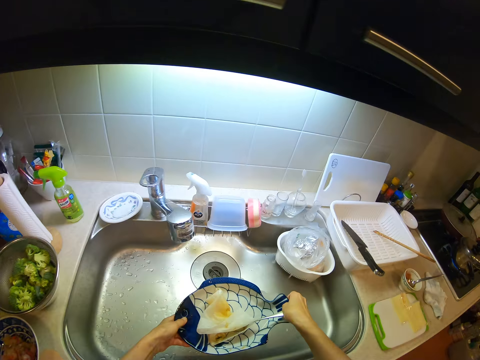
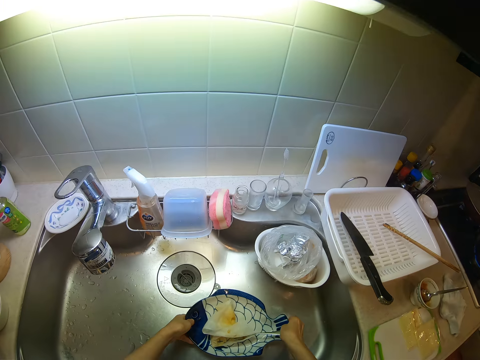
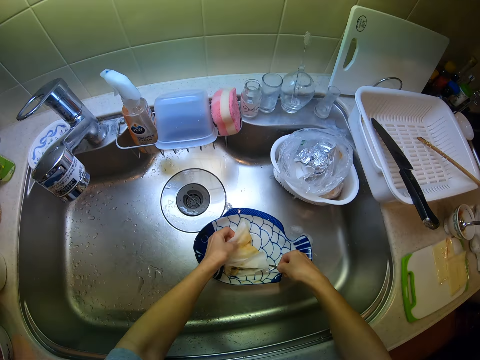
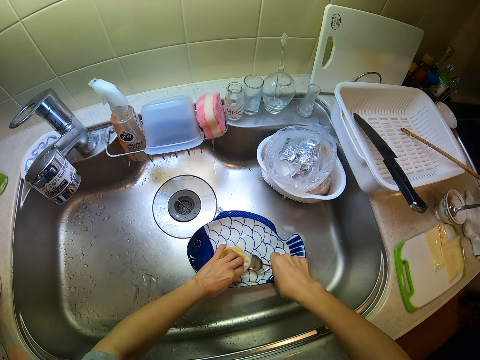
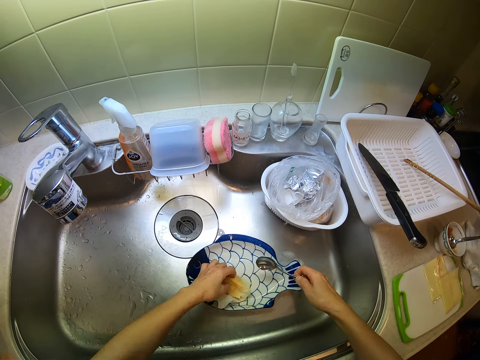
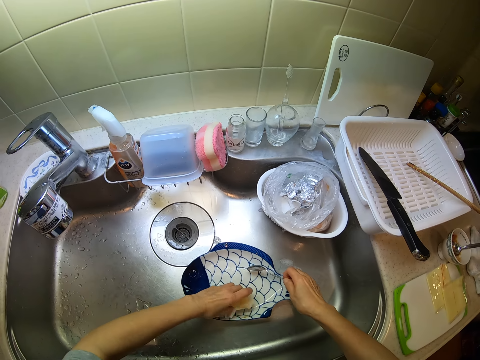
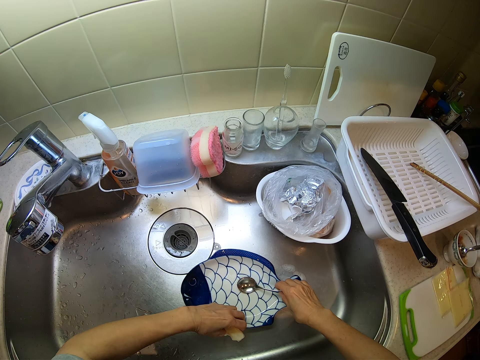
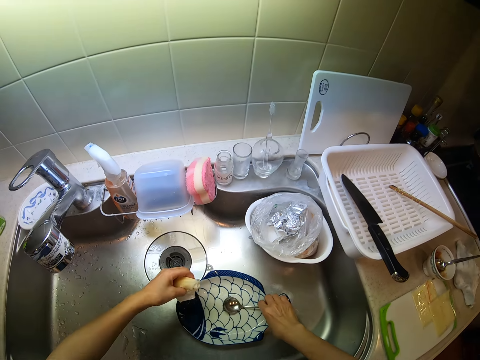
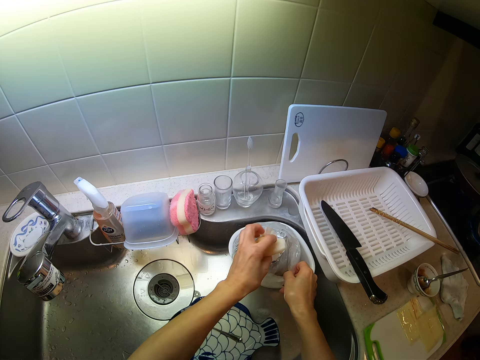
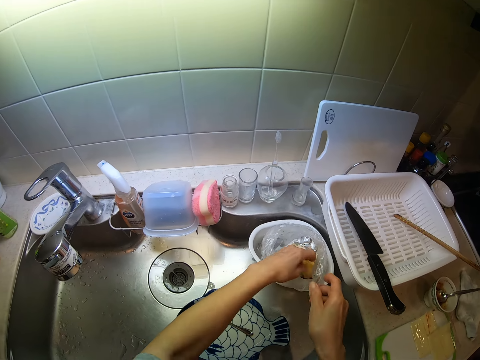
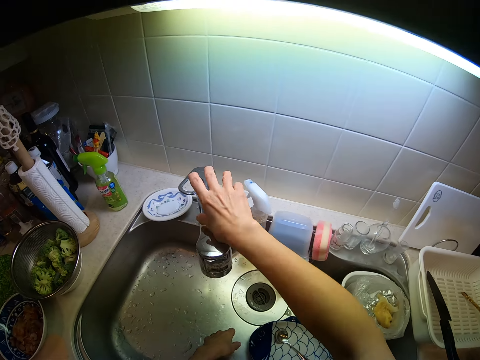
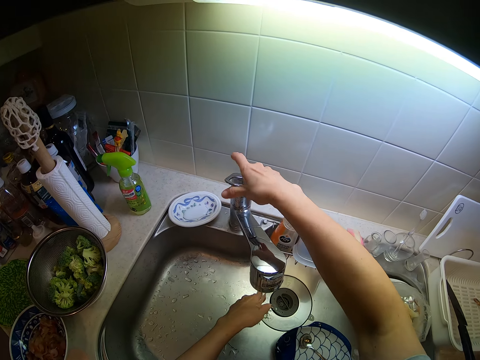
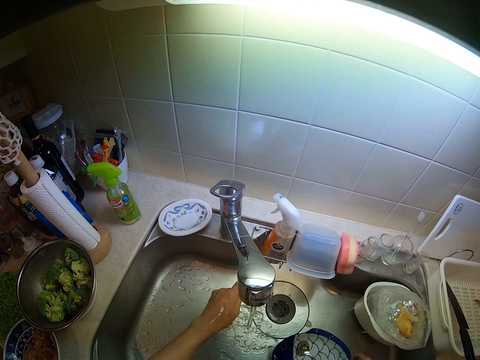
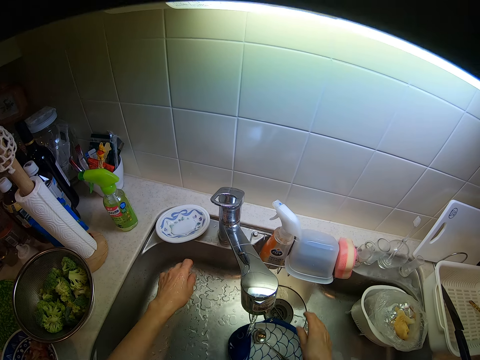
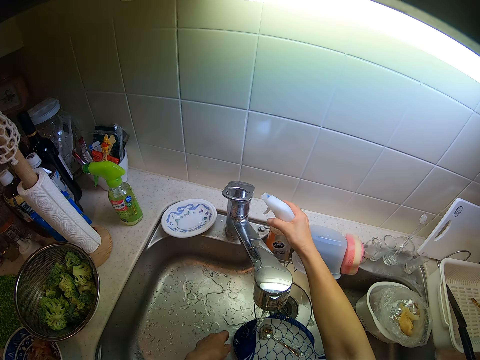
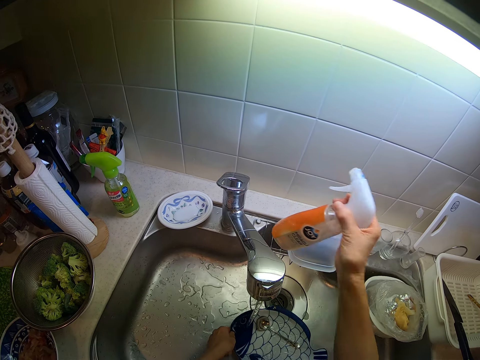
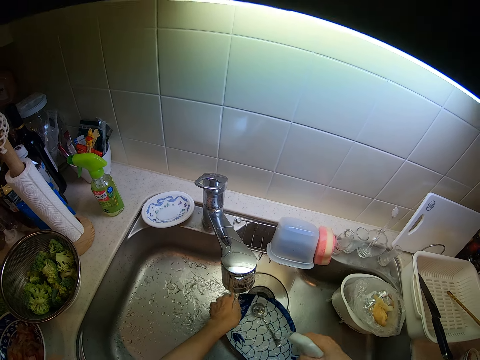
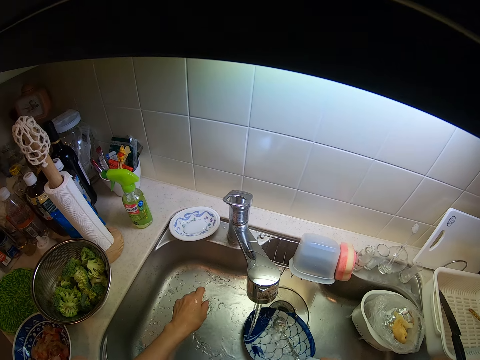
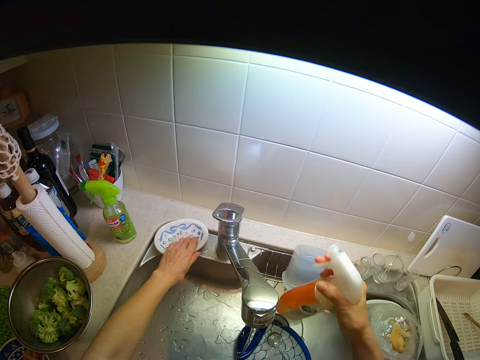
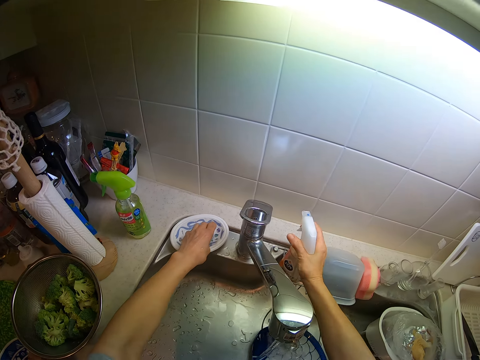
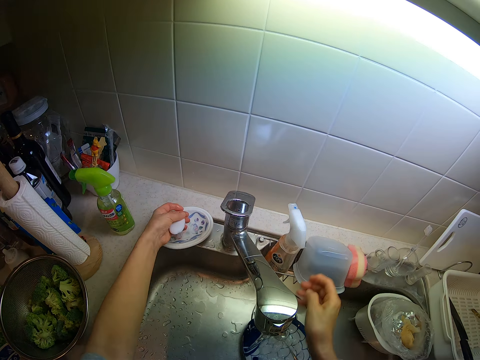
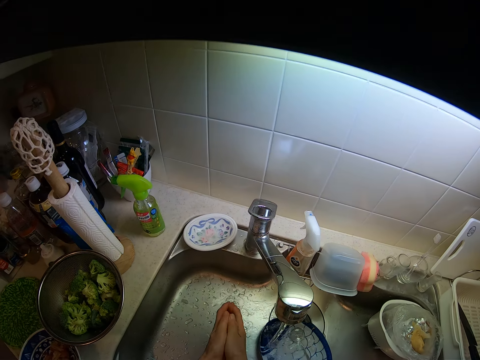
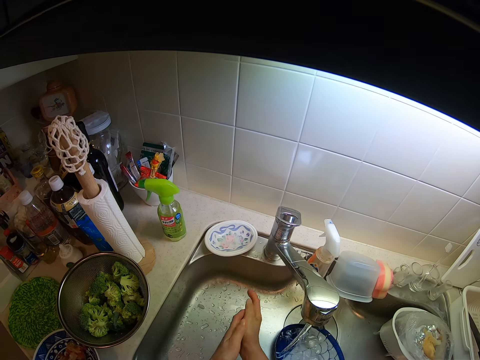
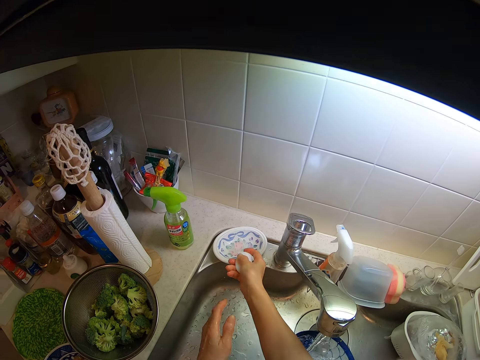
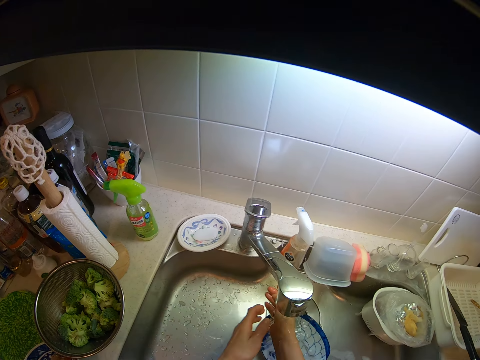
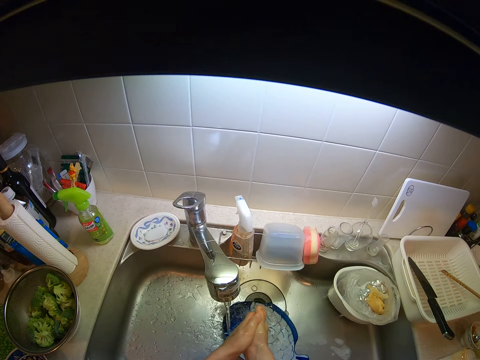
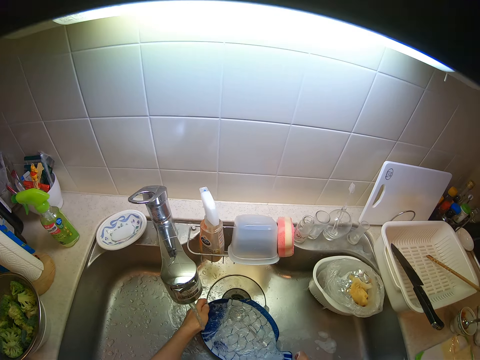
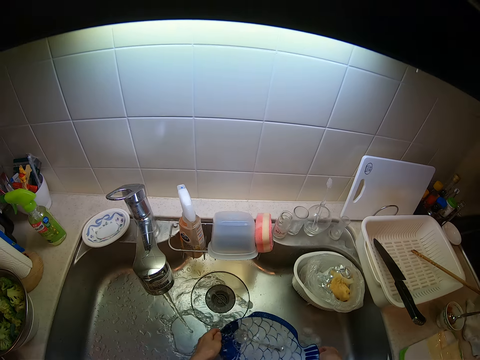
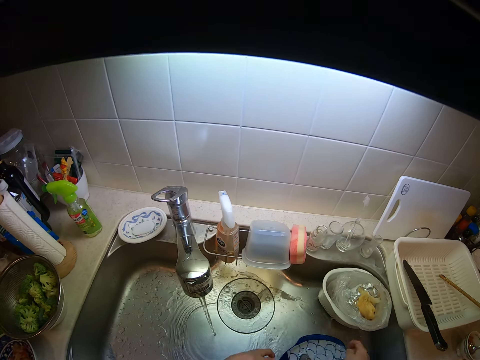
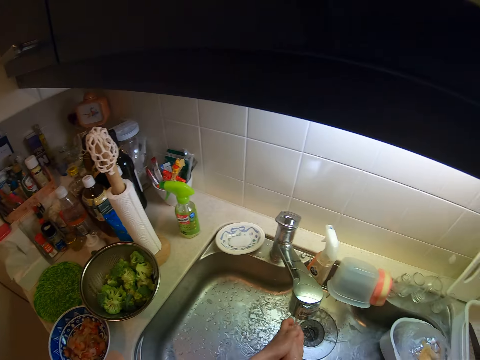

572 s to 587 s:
The camera wearer puts the plate aside. She drops the serveware into the kitchen sink. She cleans the spoon with the serviette tissue. She wraps the spoon. She drops the spoon on the serveware. She picks up the serviette tissue from the serveware. She wipes the dish. She drops the serviette tissue into a nylon. She turns on the tap of the kitchen sink with her right hand. She cleans her left hand under the running tap. She picks up a bottle of liquid soap from the kitchen sink. She pushes the dish. She presses the soap. She puts some liquid soap into the serveware. She picks up a bar of soap from a plate with her left hand. She drops the bottle of liquid soap on the kitchen sink. She washes her hands with the bar of soap. She drops the bar of soap into the plate. She rinses her hands under the running tap. She moves the serveware in the kitchen sink with both hands.

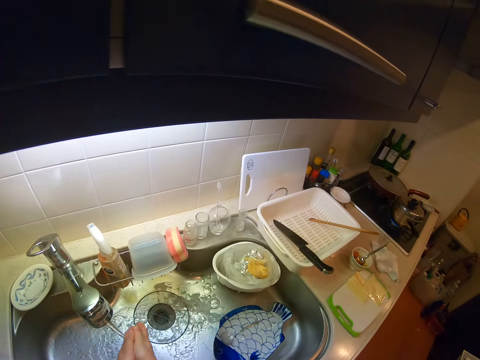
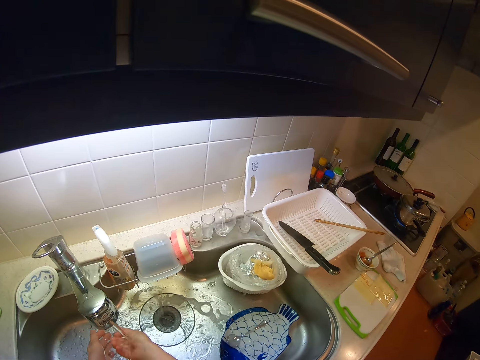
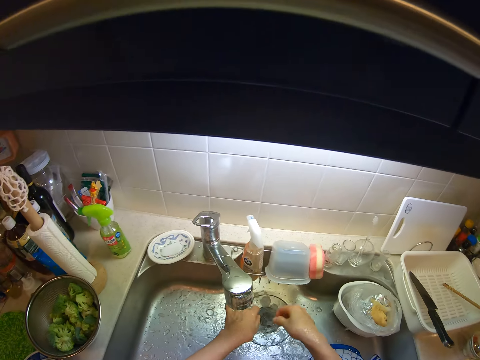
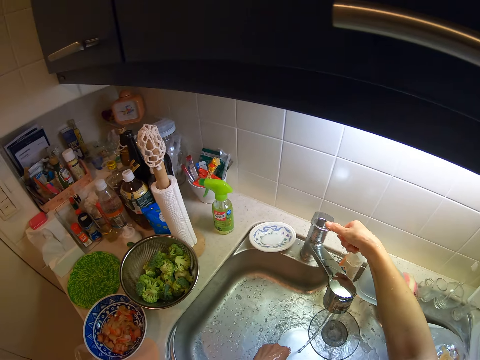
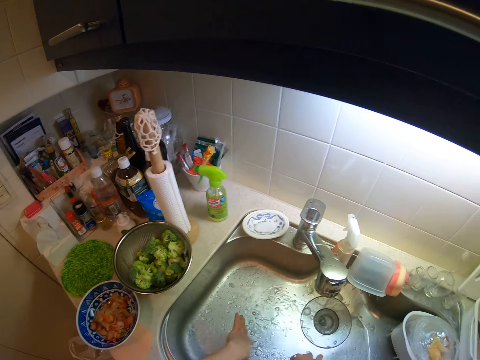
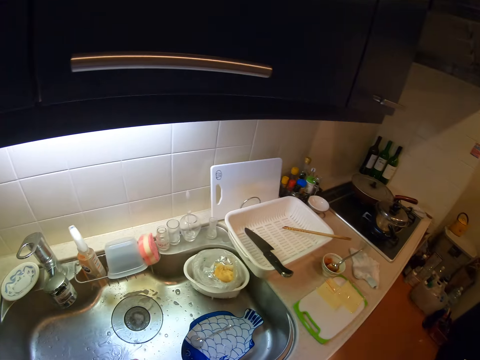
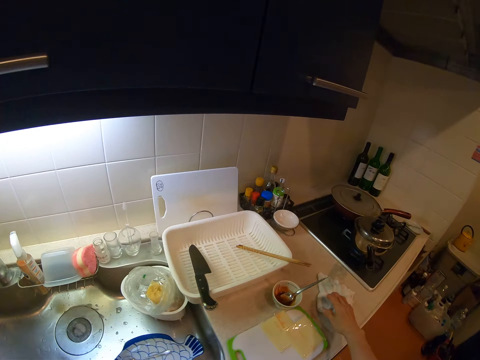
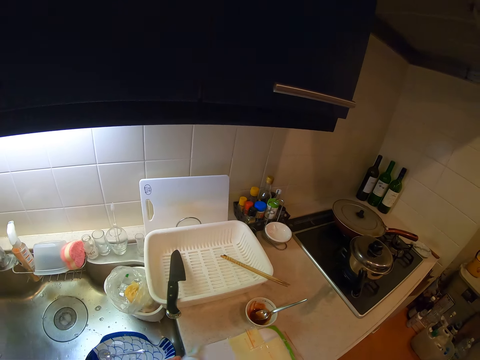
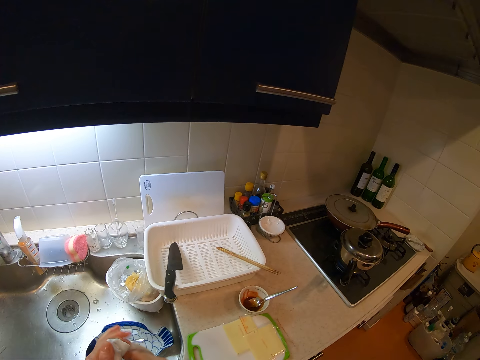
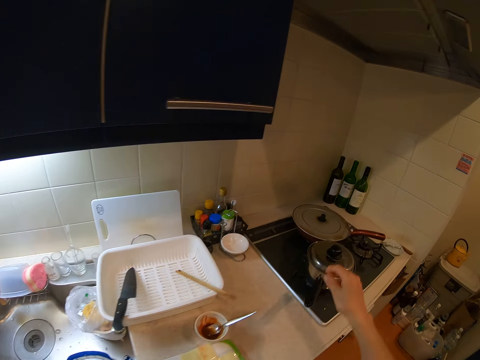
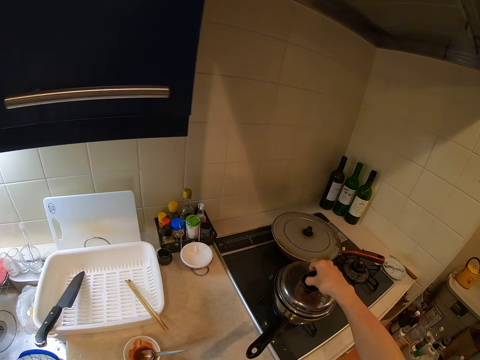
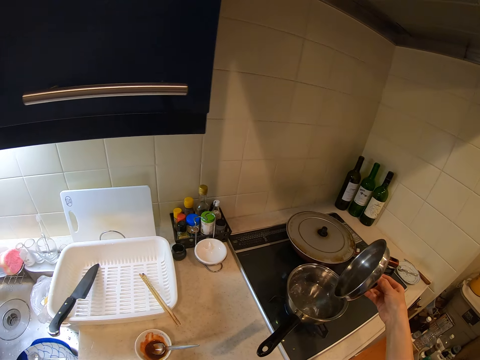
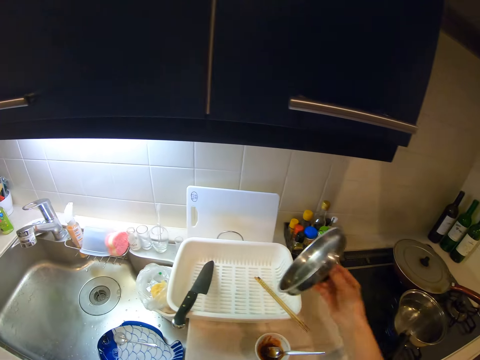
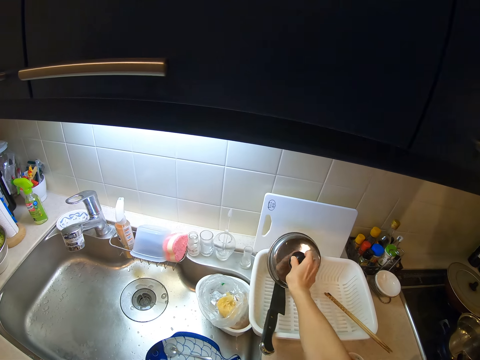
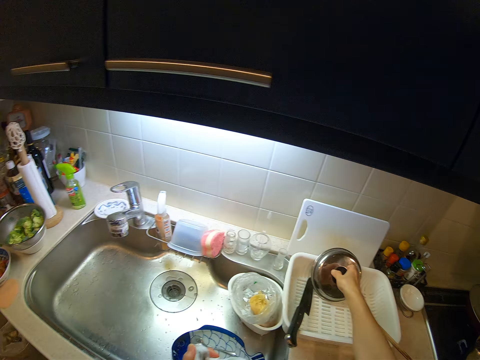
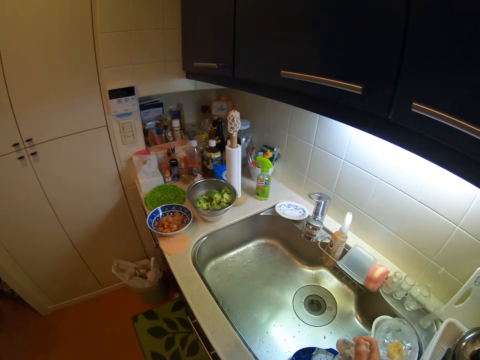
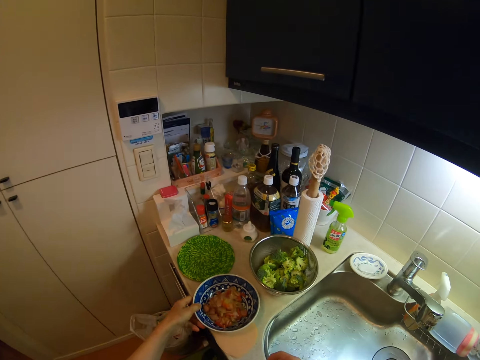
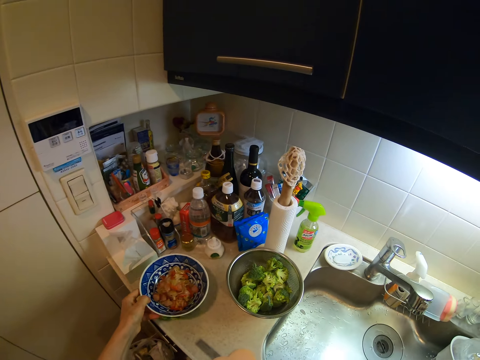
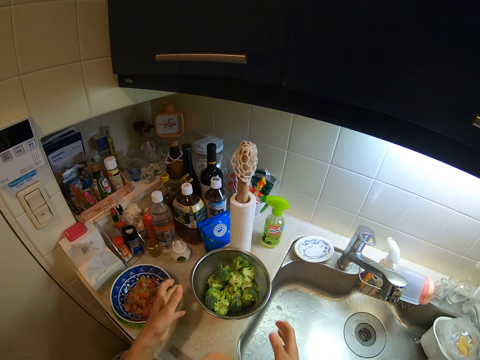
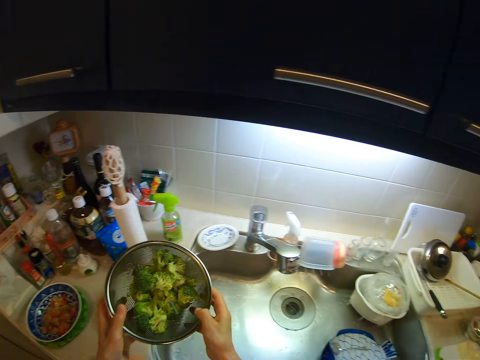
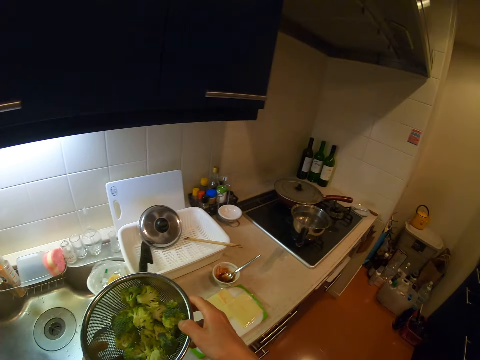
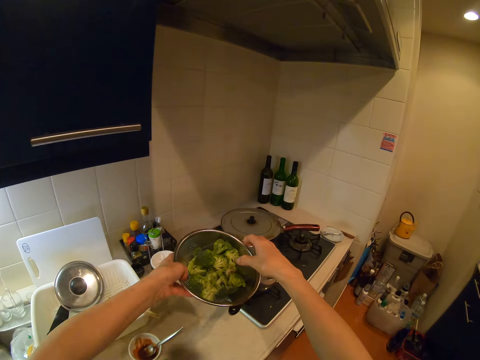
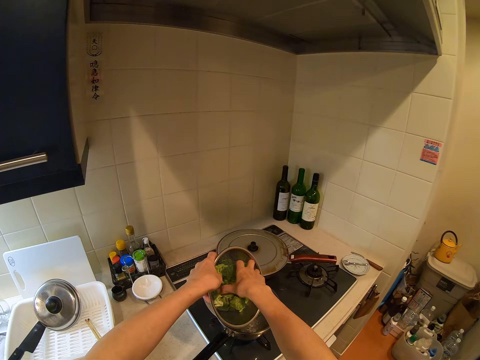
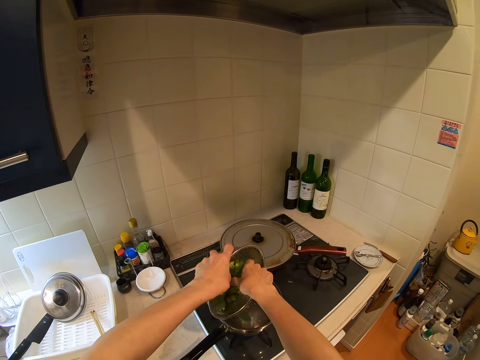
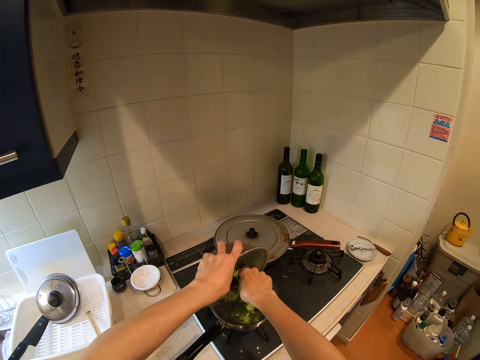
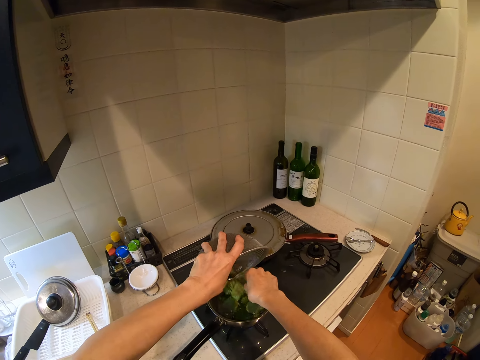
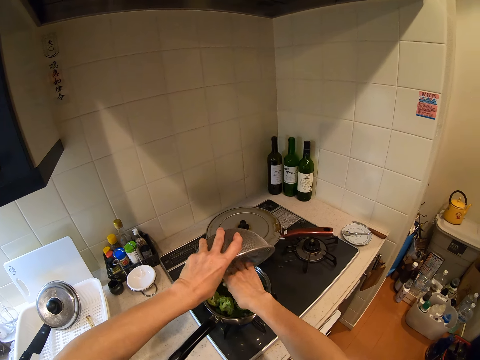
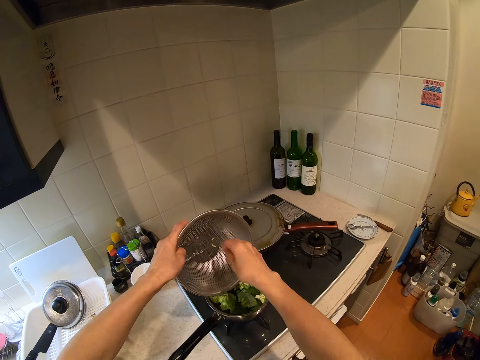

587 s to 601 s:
The camera wearer rinses her hands under the running tap. She turns off the tap with her right hand. She moves the hand. She picks up a hand towel from the countertop with her right hand. She dries the hand on the cloth. She lifts a cover from a pot with her right hand. She puts the cover into a rack. She picks up the plate with her left hand. She carries the cloth. She drops the plate on a table mat. She picks up a sieve from the countertop with both hands. She pours some vegetables from the sieve into the pot.
